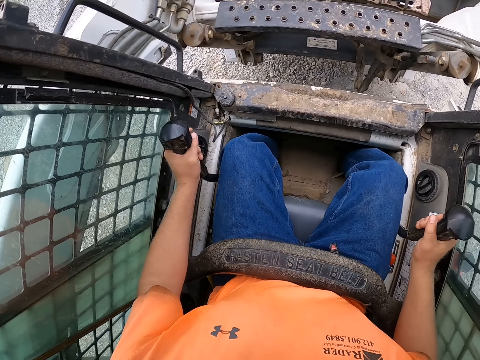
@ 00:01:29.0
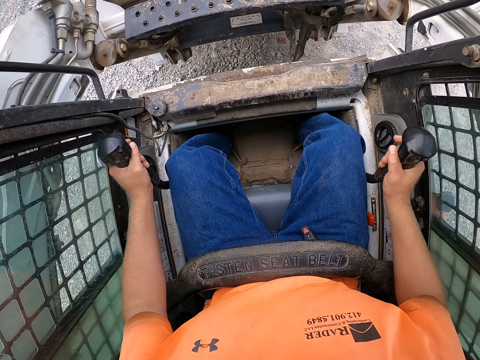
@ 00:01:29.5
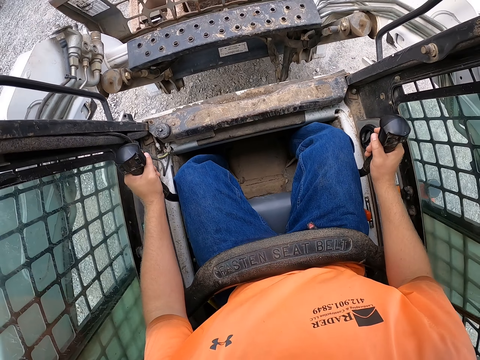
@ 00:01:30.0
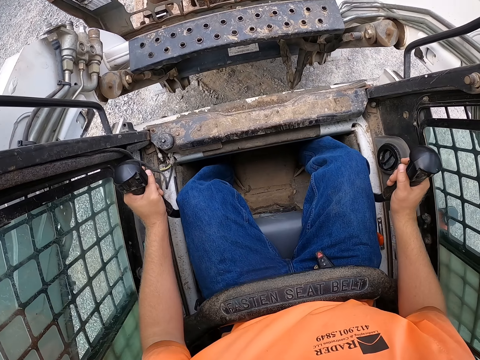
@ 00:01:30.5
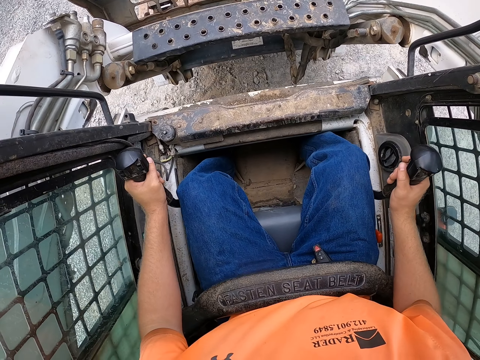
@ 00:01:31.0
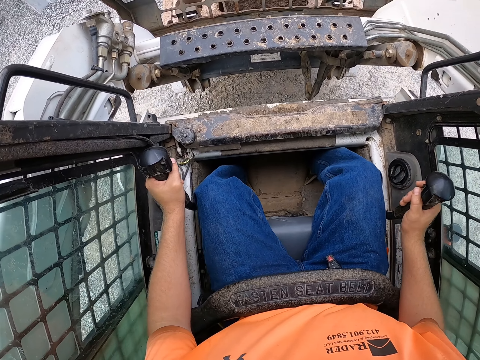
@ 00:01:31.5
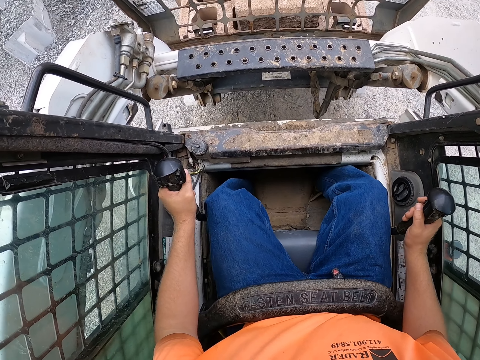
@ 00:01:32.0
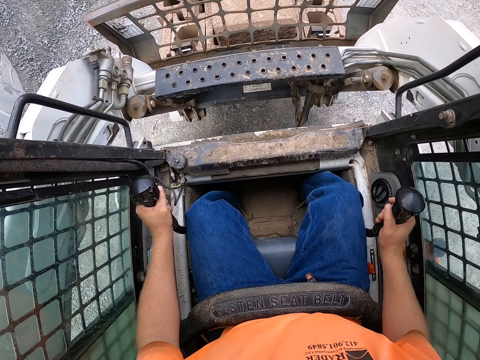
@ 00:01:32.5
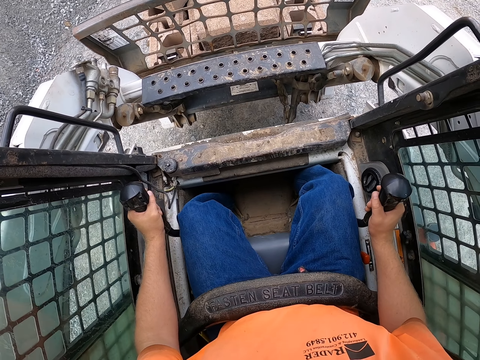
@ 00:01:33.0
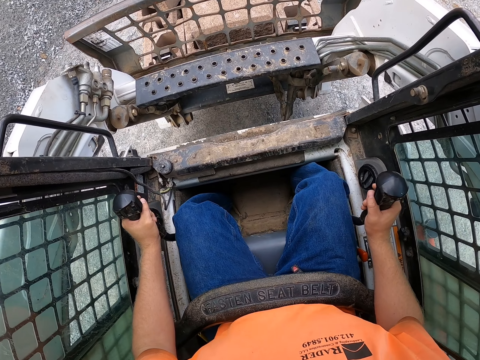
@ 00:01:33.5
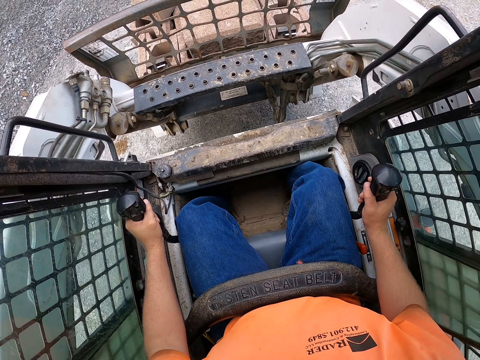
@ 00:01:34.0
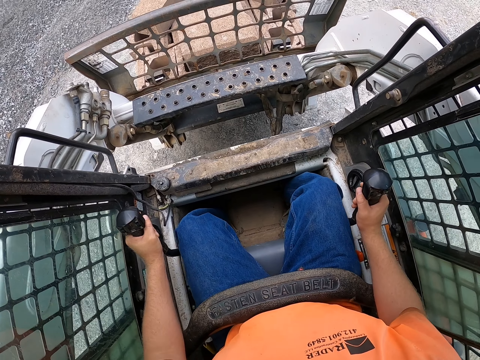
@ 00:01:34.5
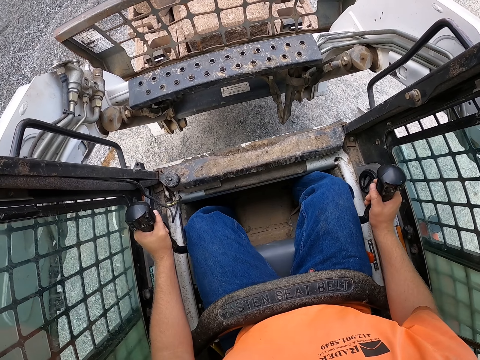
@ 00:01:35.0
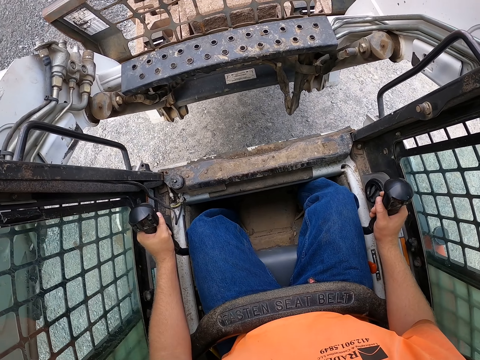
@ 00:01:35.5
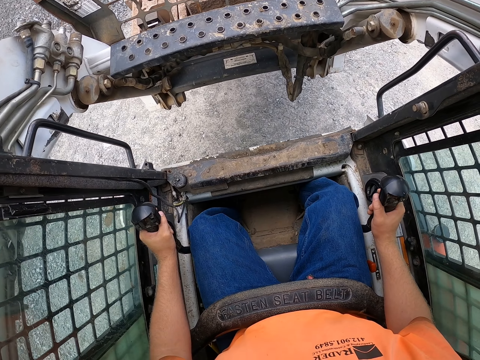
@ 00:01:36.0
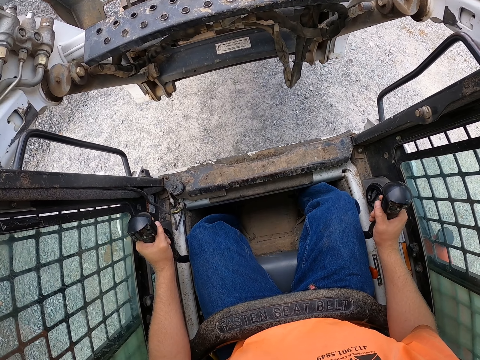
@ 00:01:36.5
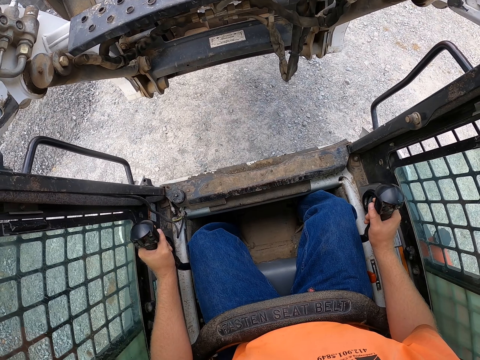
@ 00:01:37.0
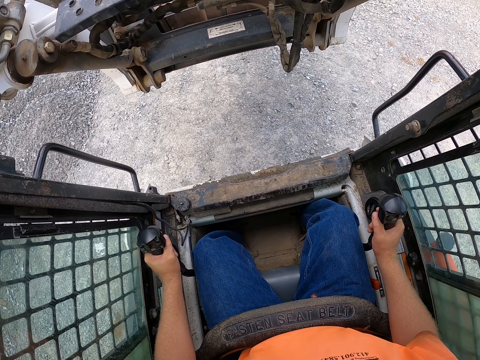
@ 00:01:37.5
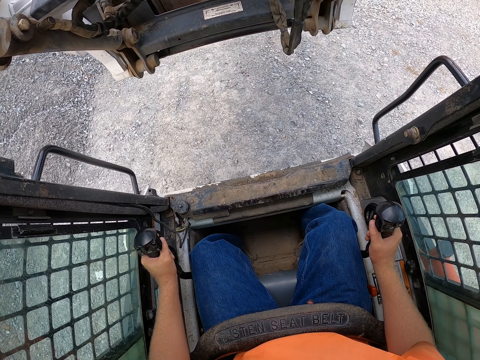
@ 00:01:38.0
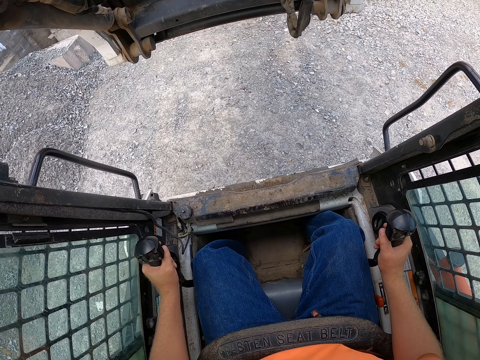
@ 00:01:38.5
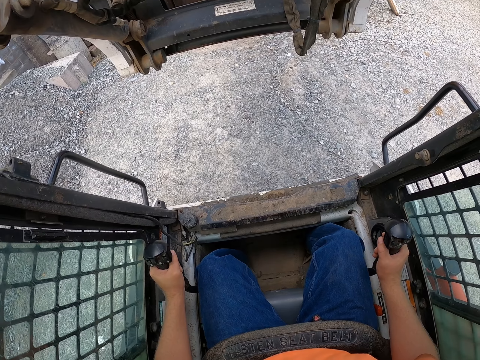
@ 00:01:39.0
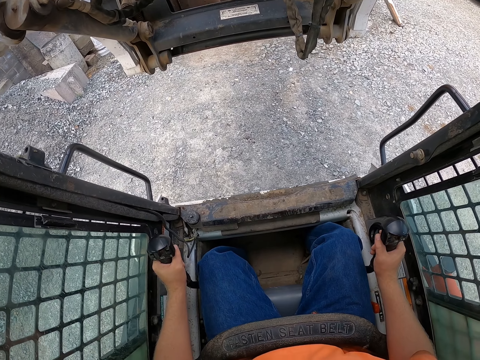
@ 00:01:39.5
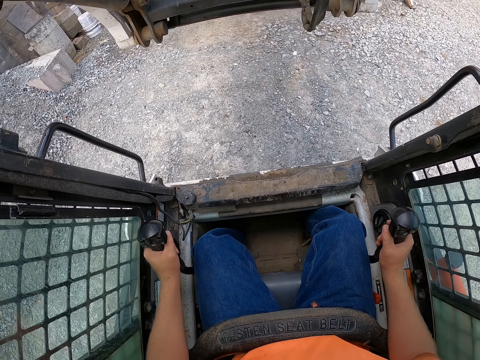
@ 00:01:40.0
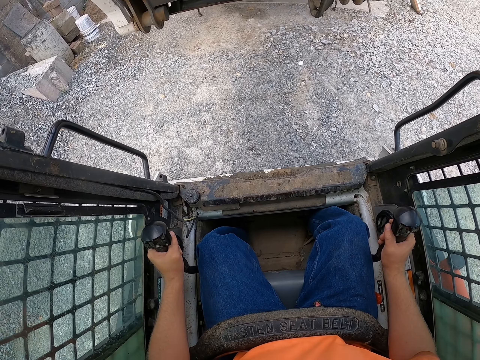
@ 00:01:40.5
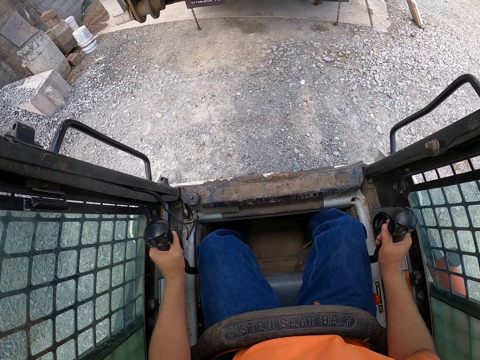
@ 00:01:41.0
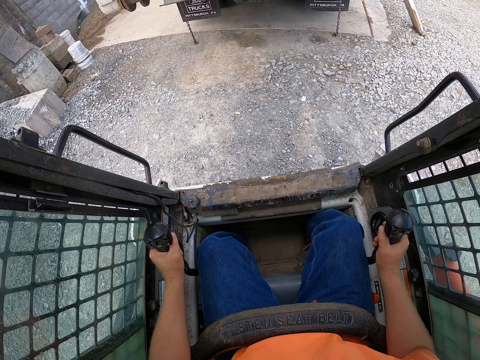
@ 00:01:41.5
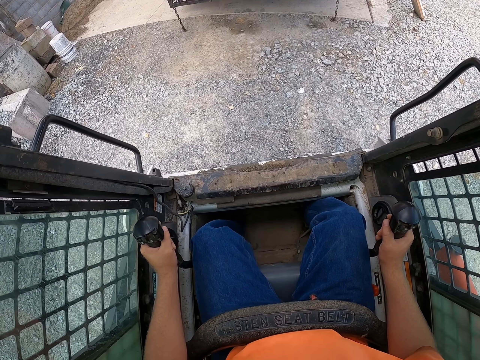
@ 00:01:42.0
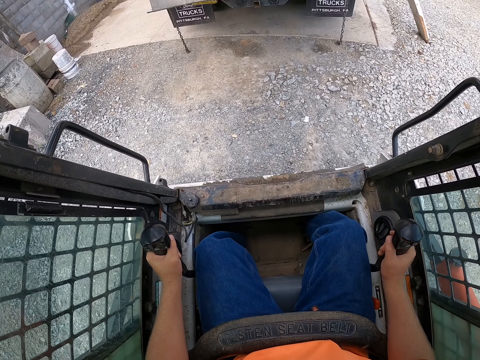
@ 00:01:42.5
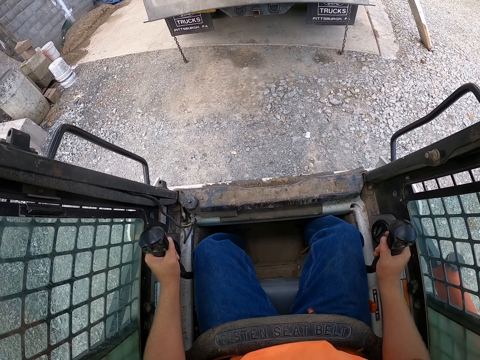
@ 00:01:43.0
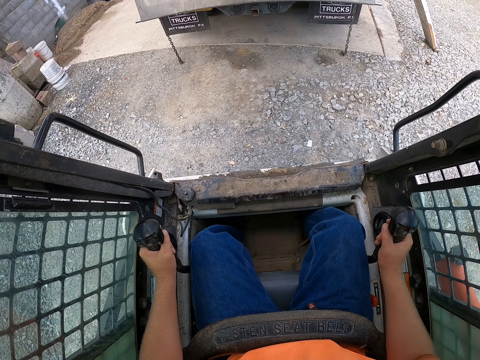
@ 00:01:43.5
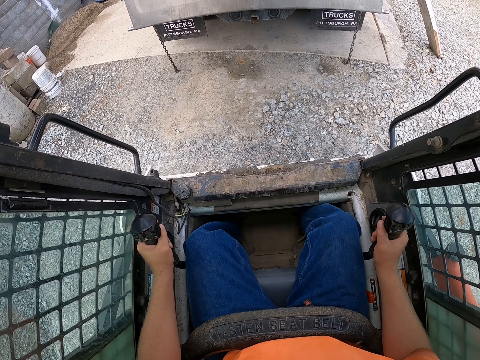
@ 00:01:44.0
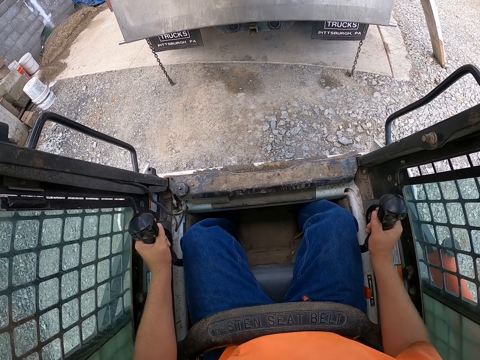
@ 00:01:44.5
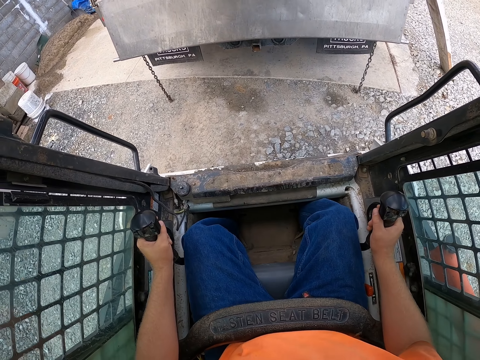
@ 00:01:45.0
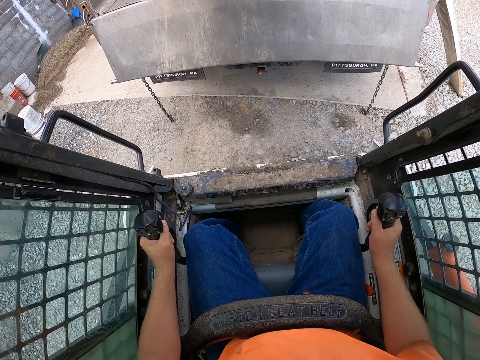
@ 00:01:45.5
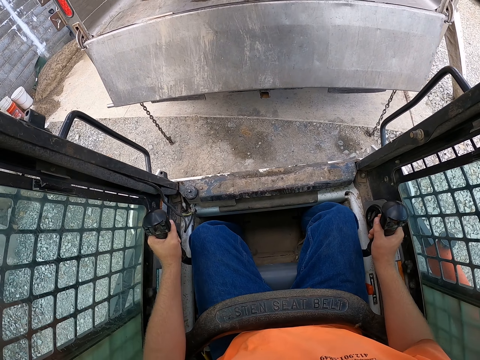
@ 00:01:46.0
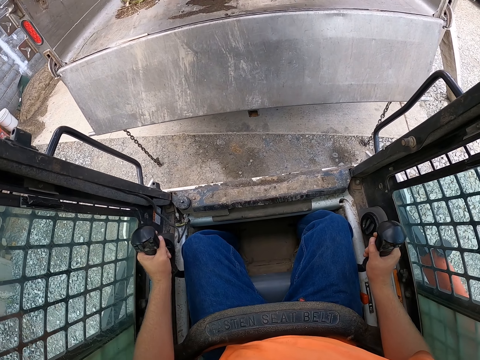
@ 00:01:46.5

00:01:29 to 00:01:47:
The camera wearer drives the forklift. They drop the pallet of bricks on the forks of the forklift in a truck.

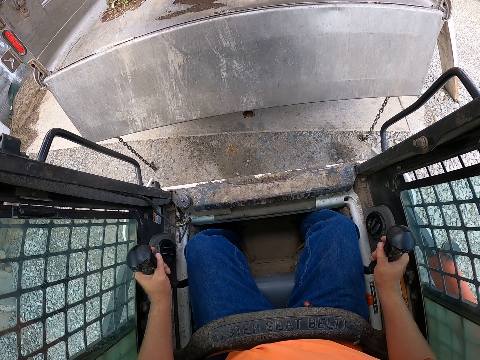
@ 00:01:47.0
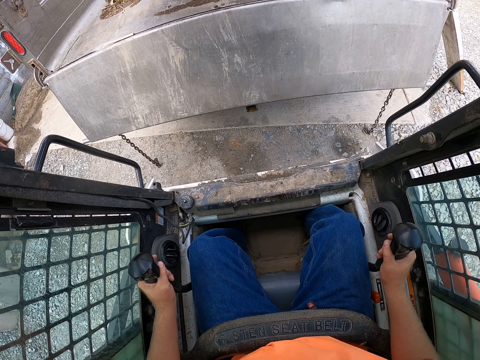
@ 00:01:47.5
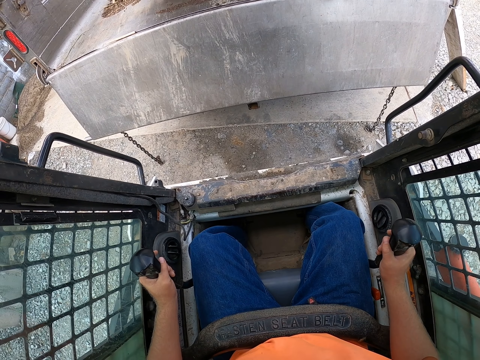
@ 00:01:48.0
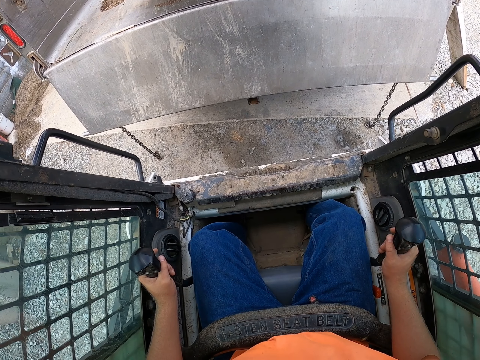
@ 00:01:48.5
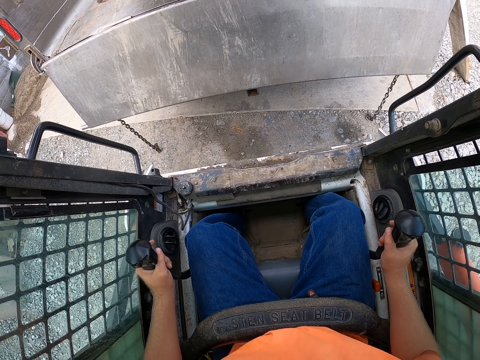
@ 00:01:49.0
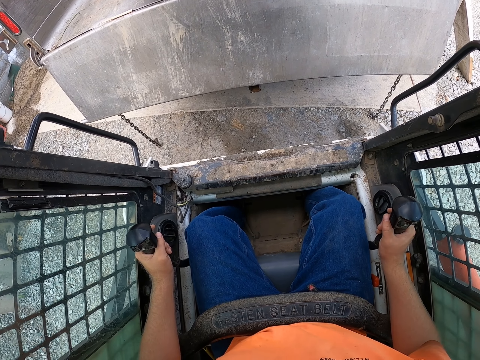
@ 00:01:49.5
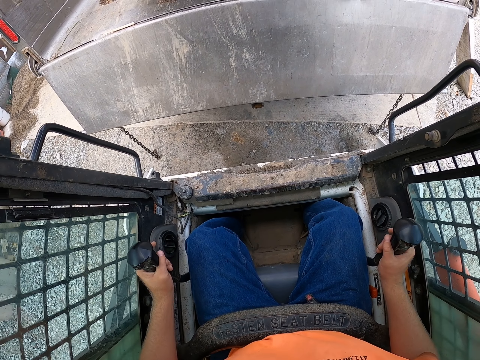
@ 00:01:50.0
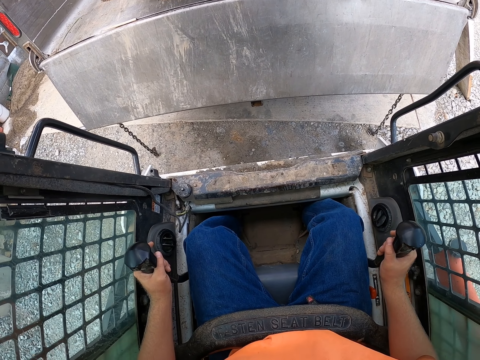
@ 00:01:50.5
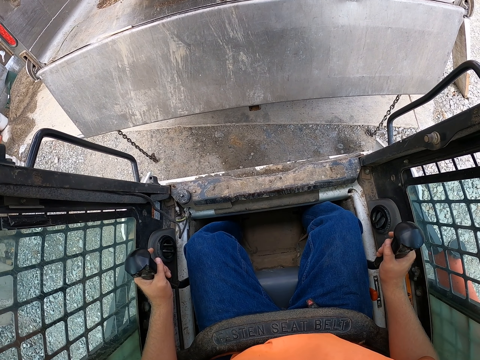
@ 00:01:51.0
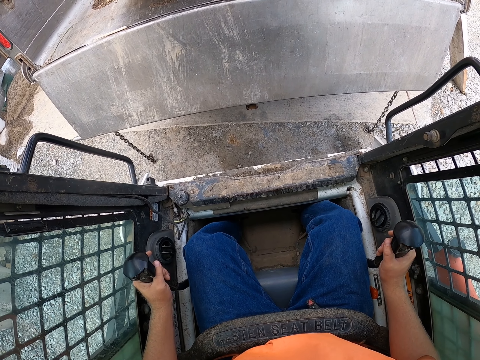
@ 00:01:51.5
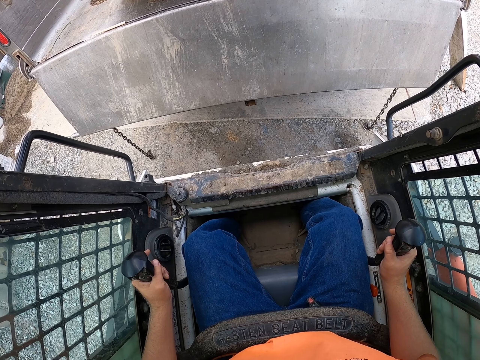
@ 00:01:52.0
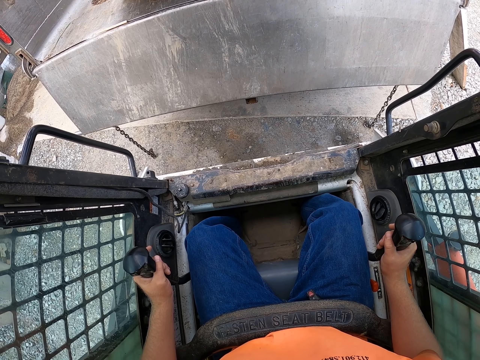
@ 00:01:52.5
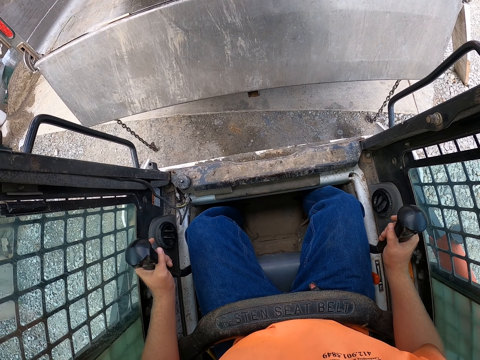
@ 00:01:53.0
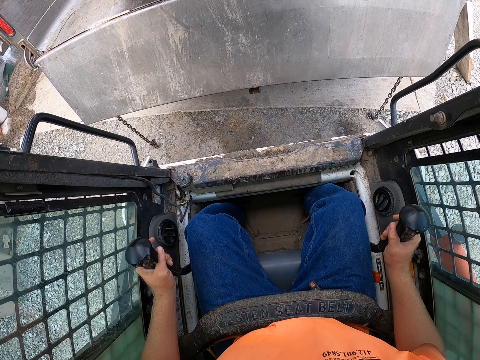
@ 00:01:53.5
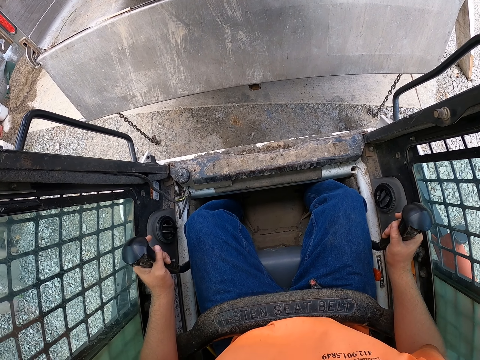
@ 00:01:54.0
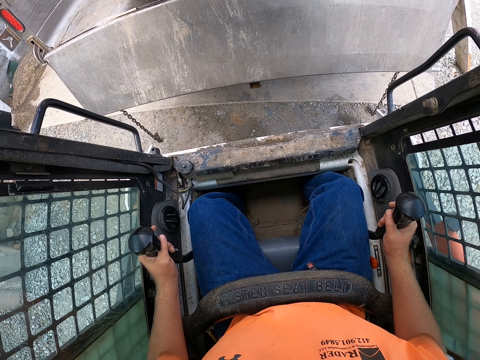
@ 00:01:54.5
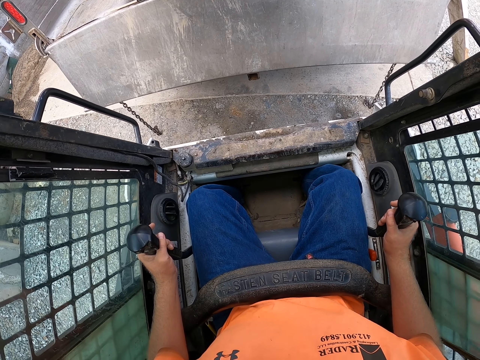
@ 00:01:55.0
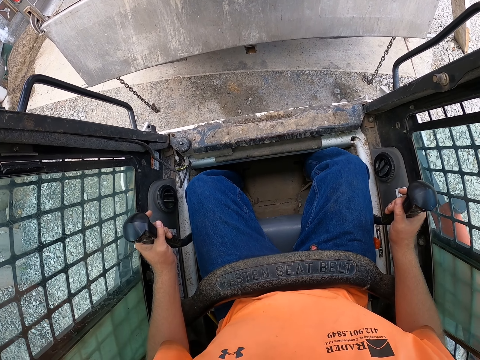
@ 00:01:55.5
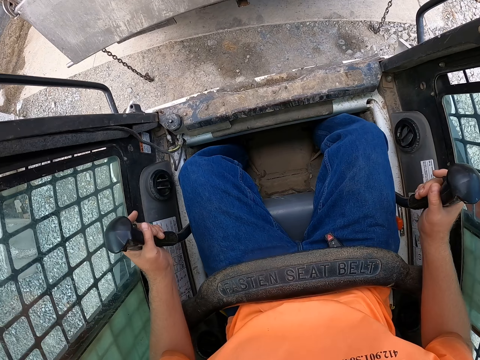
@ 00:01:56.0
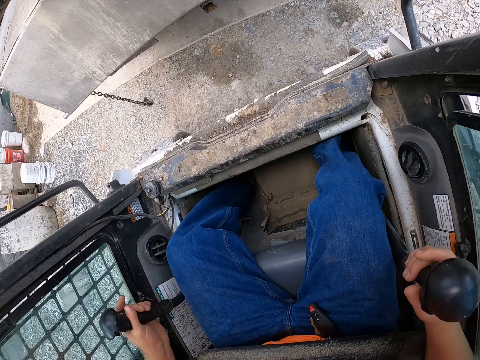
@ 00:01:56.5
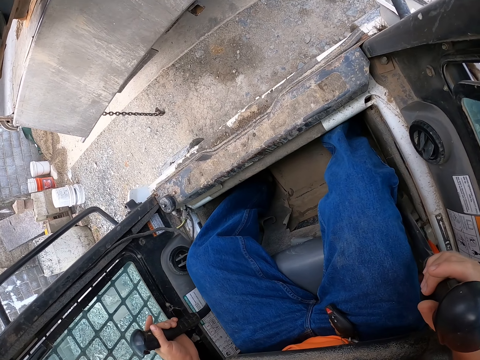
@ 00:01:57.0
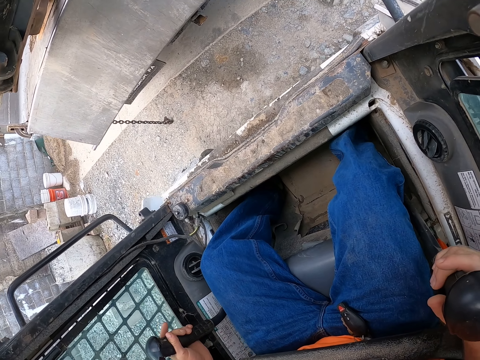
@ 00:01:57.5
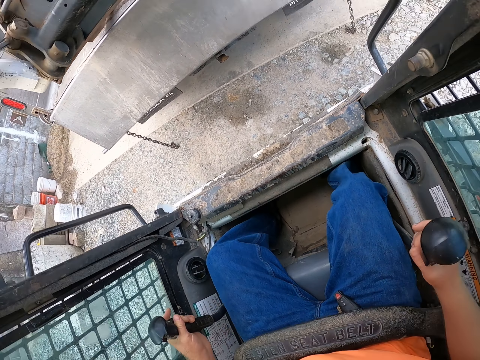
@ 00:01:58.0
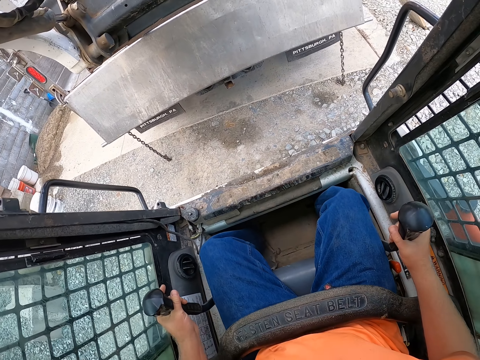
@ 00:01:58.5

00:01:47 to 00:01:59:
The camera wearer puts bricks on a truck with a forklift.
